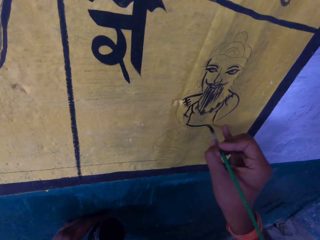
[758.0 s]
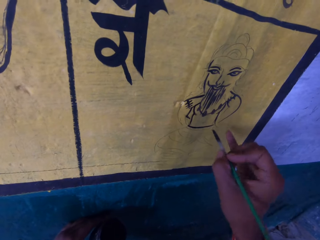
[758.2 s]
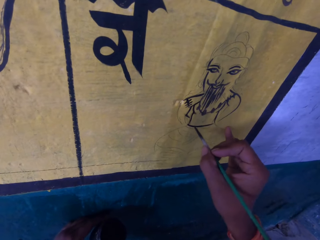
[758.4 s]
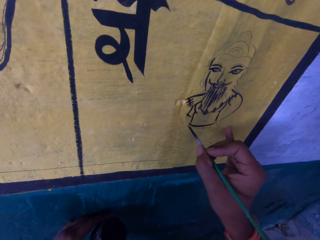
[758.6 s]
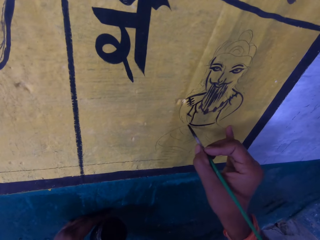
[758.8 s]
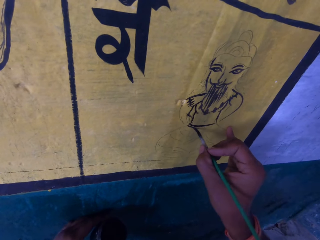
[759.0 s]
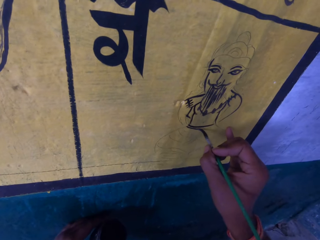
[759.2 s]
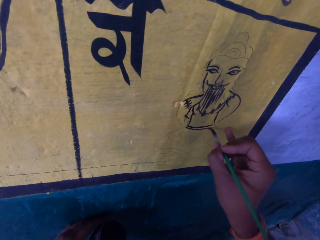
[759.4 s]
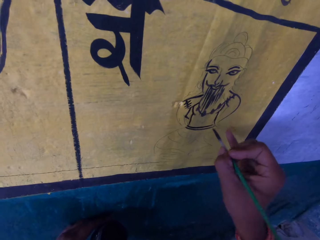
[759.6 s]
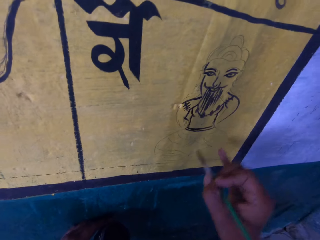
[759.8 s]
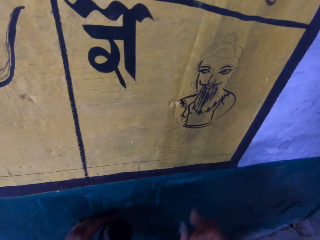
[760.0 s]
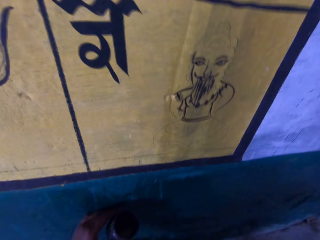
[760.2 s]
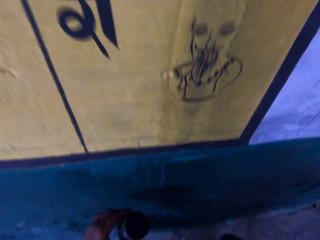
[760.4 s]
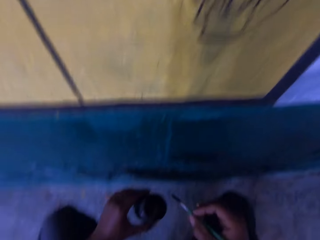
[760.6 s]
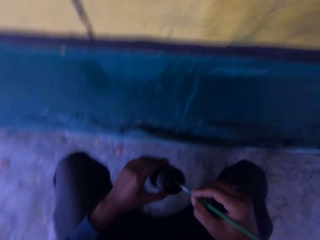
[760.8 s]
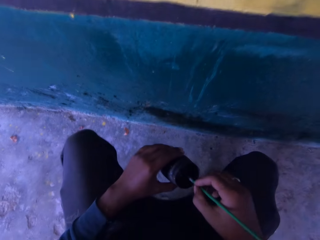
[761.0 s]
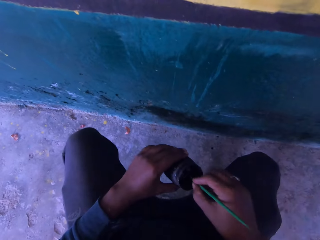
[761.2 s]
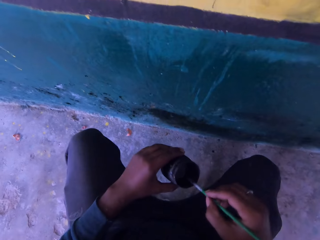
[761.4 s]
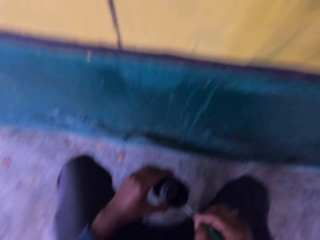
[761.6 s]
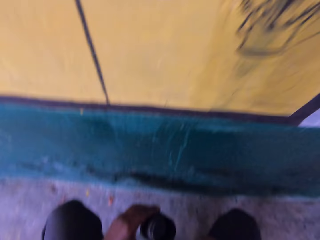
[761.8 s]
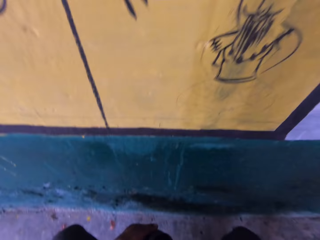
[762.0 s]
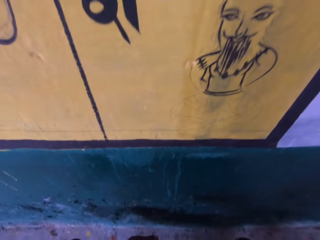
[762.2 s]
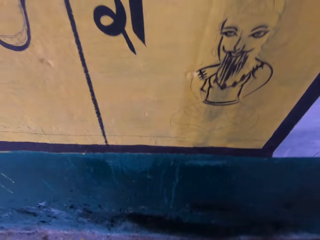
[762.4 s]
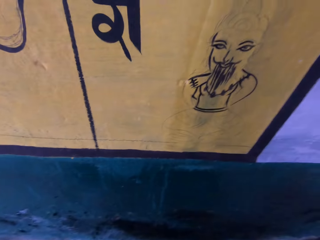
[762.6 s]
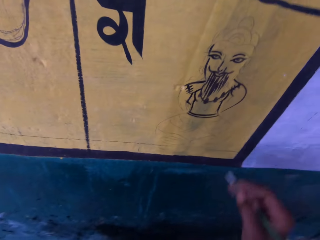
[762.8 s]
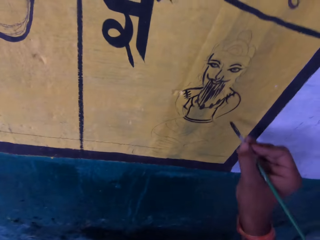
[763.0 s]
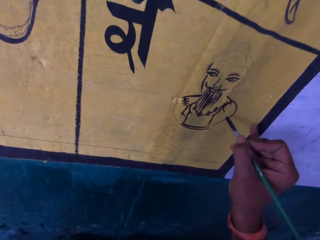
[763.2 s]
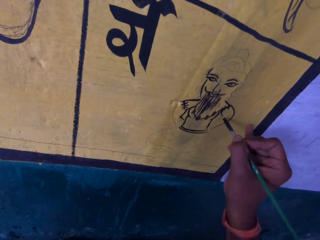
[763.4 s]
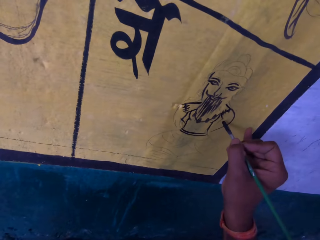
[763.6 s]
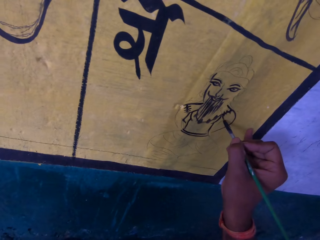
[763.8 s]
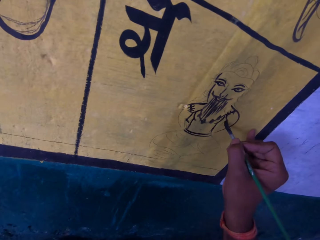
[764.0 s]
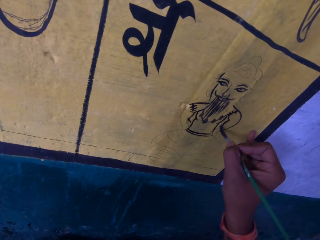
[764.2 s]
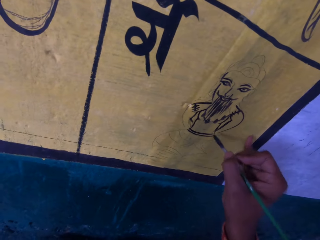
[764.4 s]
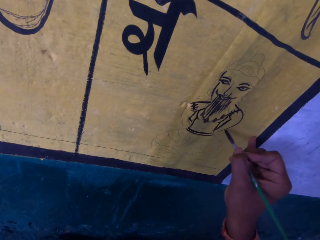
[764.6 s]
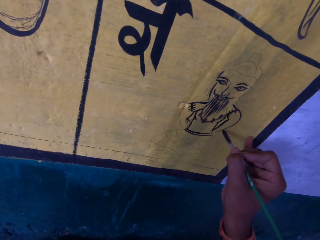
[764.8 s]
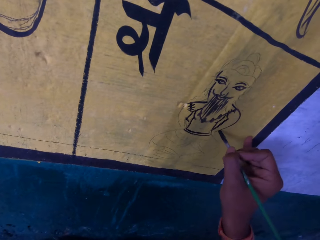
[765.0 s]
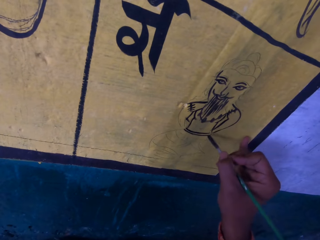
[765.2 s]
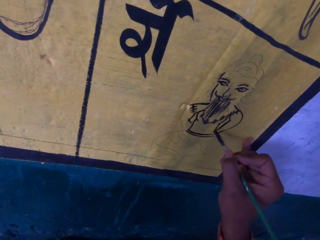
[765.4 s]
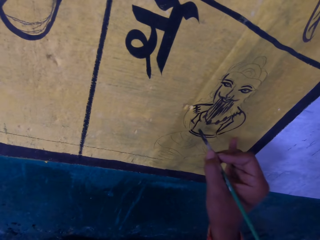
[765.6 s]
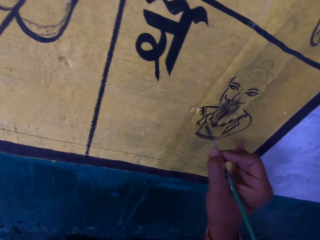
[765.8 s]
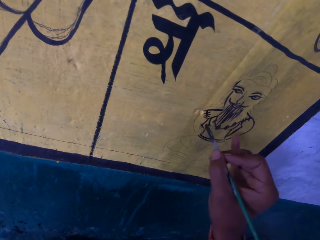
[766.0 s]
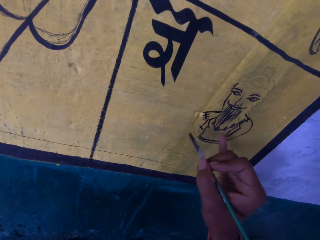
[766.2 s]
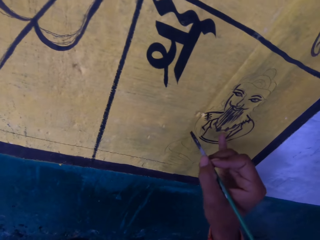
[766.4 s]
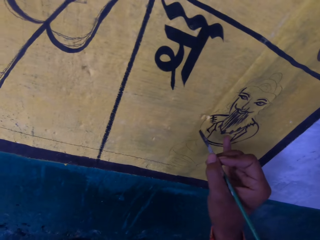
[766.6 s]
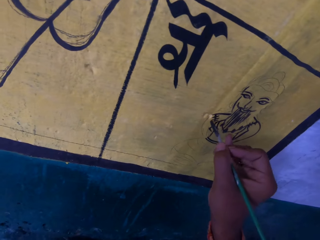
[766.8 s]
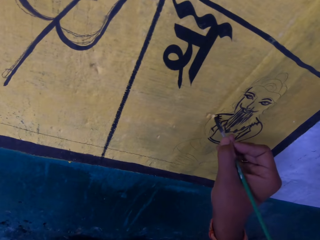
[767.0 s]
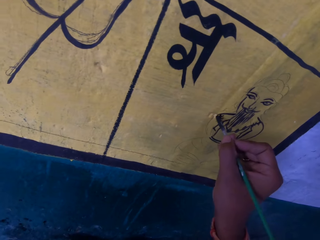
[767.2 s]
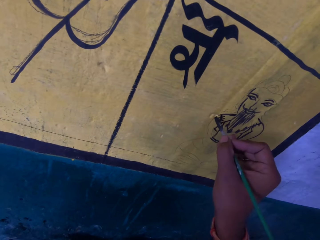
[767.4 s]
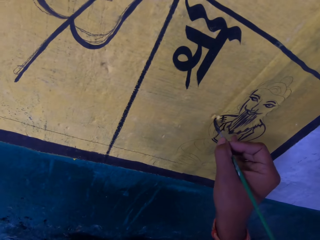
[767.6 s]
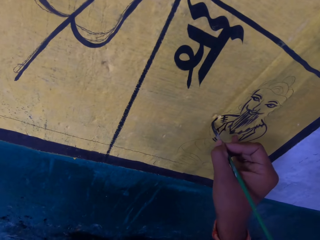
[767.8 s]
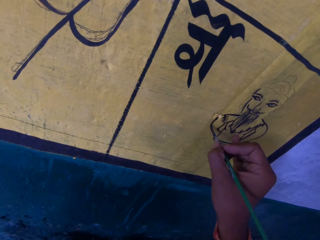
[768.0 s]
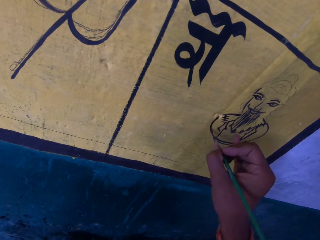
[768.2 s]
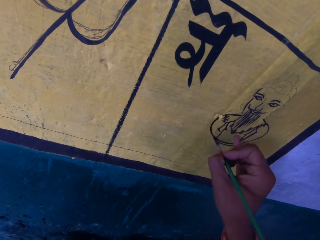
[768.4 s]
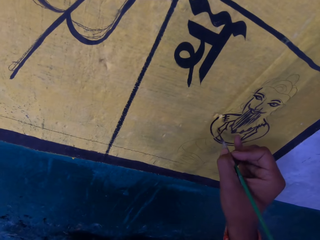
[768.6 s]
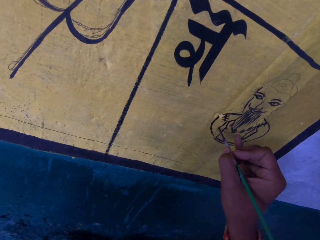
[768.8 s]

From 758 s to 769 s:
The camera wearer removes the paint brush from the paint wall. He lowers his hand towards the container. He dips the paint brush in the paint can. He wipes the paint brush on the edge of the paint can. He stares at the wall. He moves his hand forward. He paints the paint wall with the paint brush.

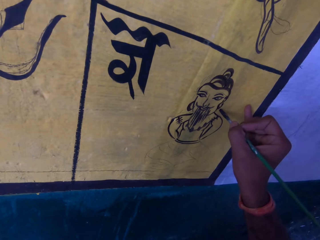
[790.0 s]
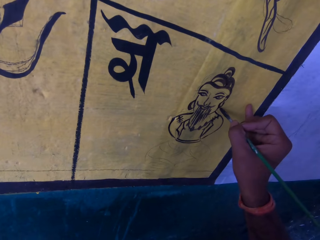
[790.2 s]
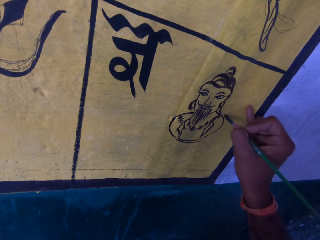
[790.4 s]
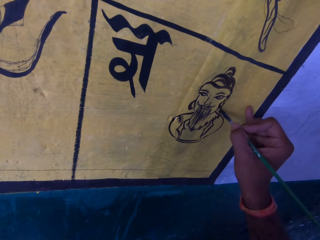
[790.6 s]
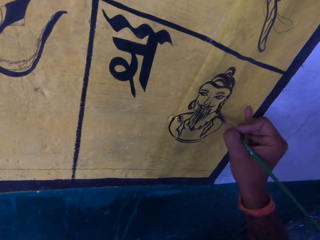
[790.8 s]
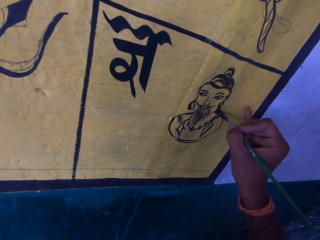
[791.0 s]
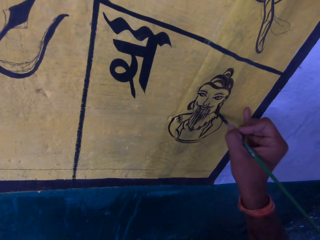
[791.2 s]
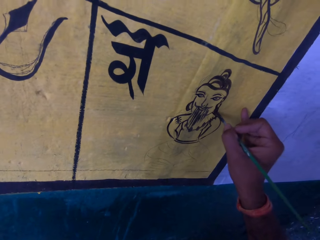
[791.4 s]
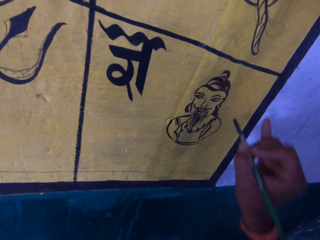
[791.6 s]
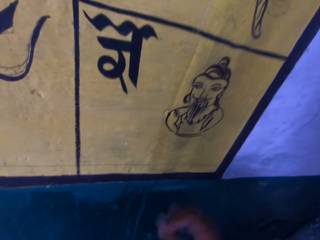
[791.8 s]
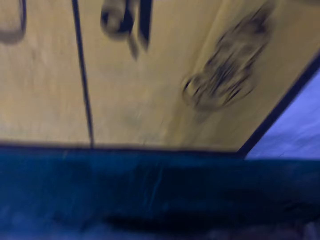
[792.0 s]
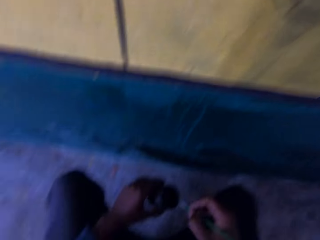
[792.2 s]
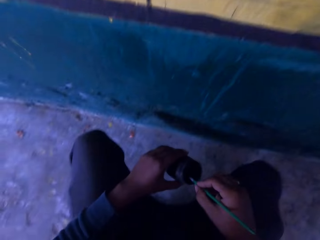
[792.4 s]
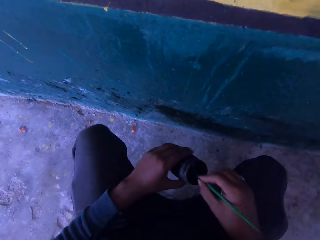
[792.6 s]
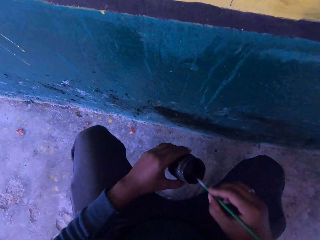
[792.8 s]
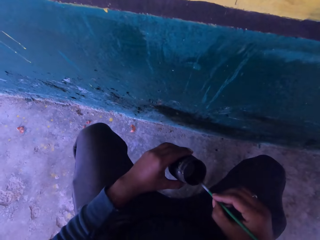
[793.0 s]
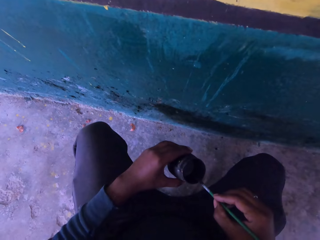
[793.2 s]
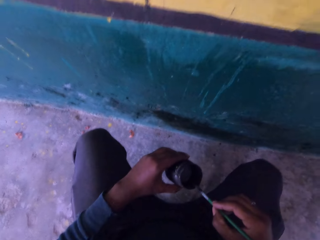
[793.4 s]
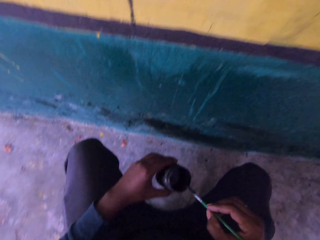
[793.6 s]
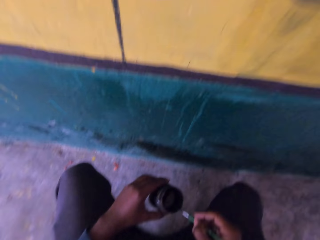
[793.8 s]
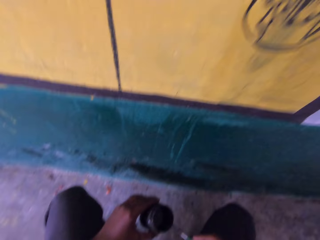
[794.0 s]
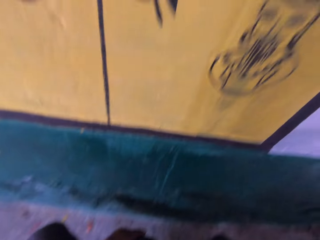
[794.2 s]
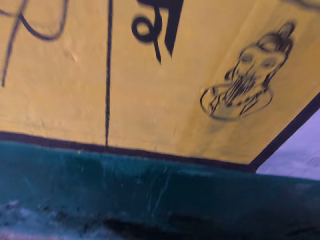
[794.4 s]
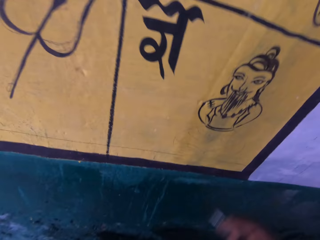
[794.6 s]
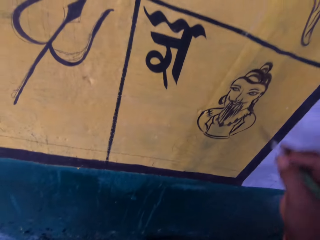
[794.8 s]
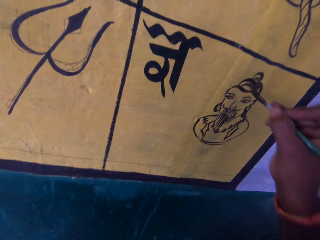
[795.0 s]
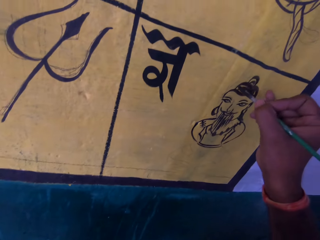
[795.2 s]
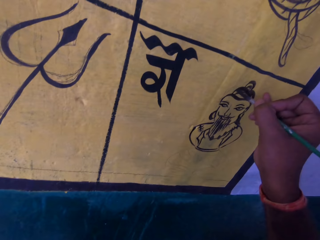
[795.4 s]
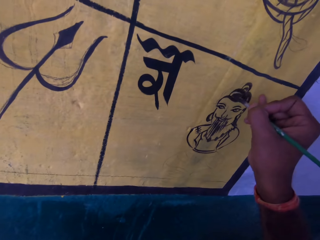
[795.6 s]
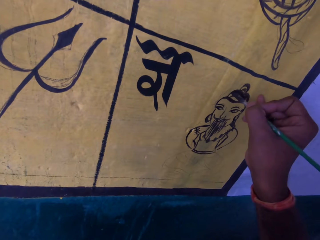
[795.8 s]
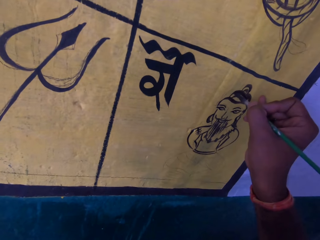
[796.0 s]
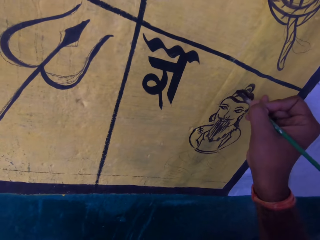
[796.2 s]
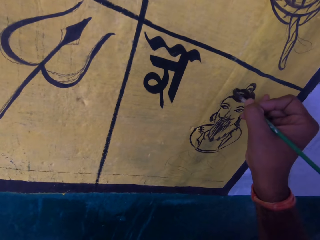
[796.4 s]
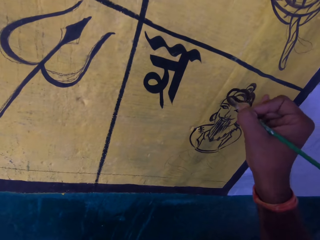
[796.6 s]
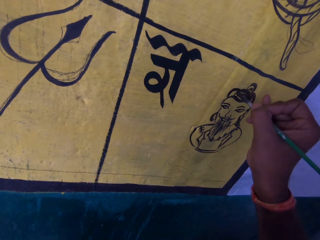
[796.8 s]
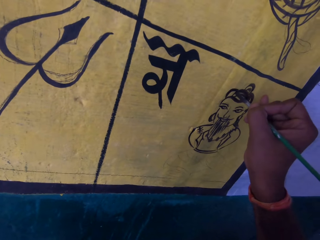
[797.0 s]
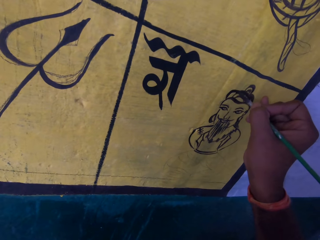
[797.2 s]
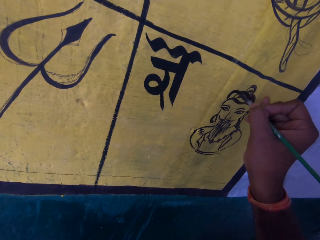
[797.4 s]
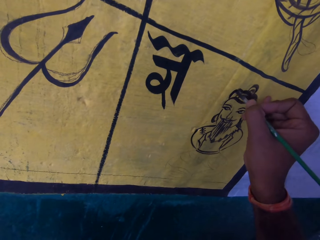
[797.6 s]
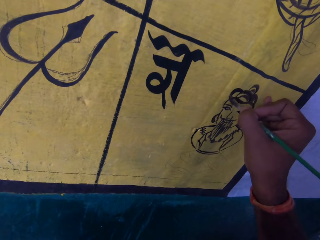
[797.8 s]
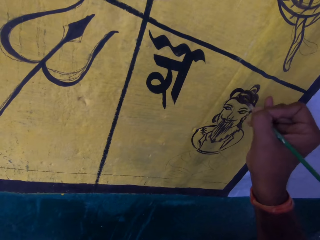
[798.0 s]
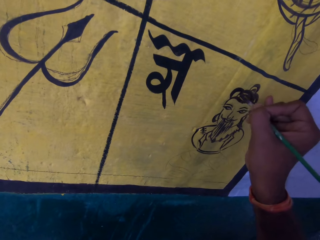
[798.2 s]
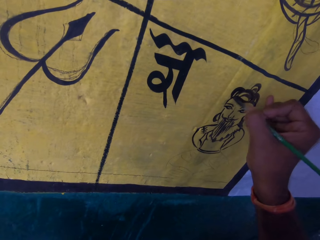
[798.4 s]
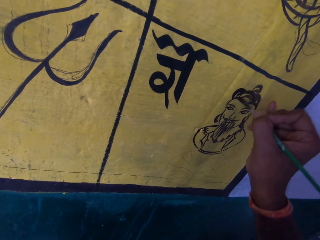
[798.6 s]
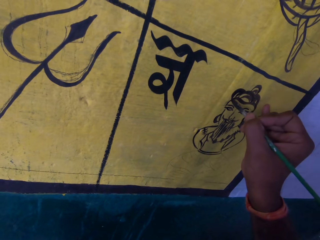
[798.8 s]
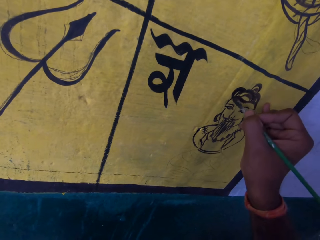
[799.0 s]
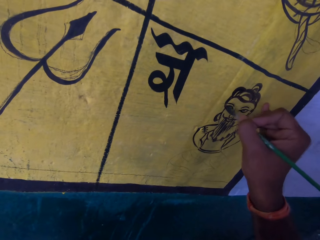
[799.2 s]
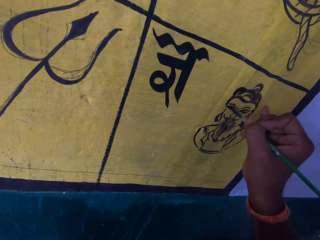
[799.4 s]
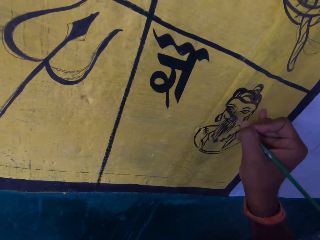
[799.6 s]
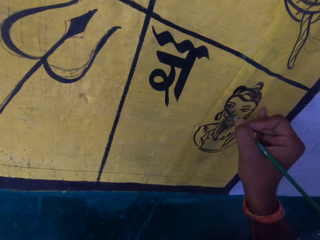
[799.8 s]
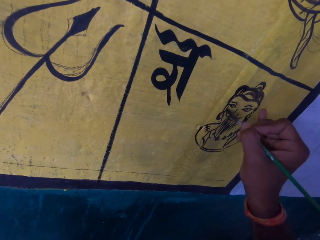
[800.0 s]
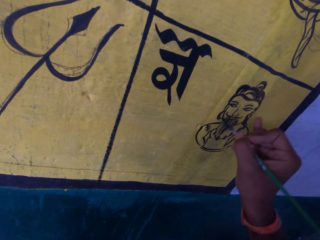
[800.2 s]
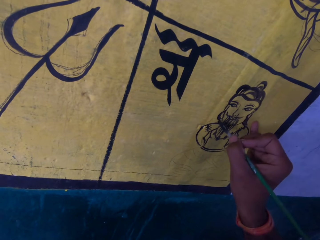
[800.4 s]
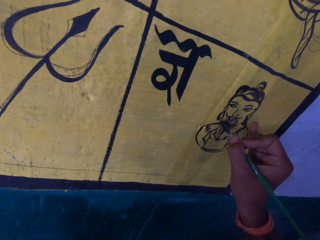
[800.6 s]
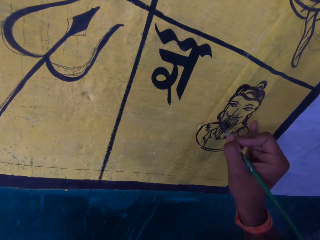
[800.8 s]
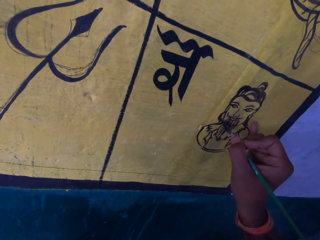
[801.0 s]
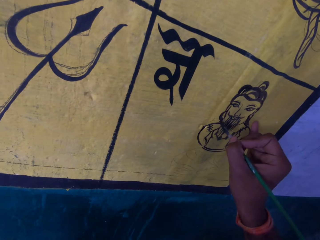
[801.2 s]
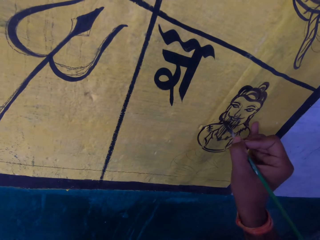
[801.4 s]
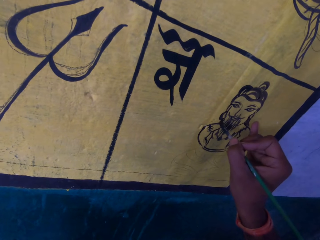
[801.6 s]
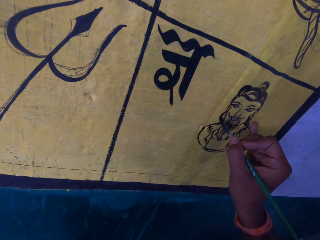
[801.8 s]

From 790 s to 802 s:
The camera wearer lowers his hand towards the container. He removes the paint brush from the paint wall. He dips the paint brush in the paint can. He wipes the bristles of the paint brush on the edge of the paint can. He stares at the wall. He moves his hand forward. He paints the paint wall with the paint brush.
